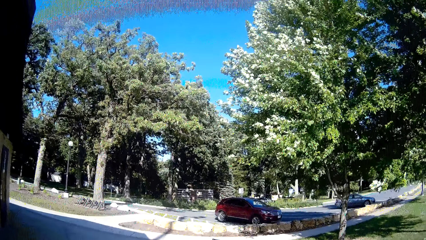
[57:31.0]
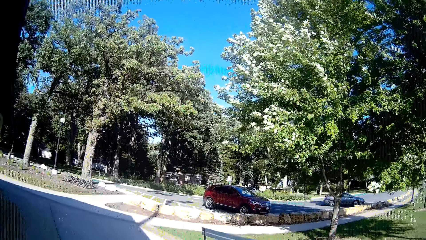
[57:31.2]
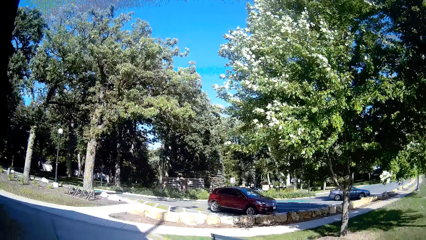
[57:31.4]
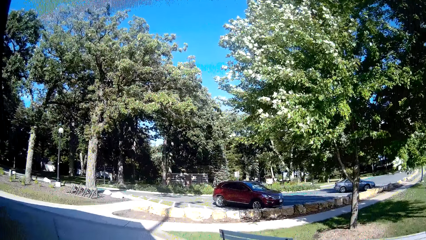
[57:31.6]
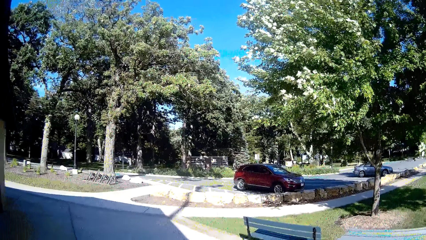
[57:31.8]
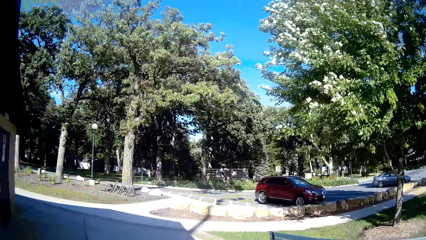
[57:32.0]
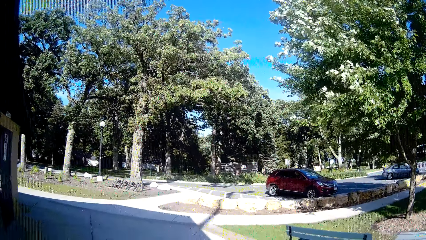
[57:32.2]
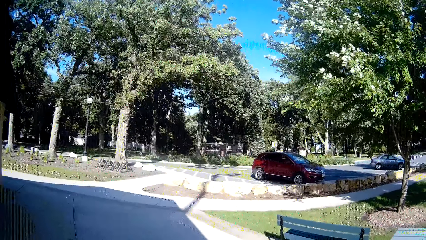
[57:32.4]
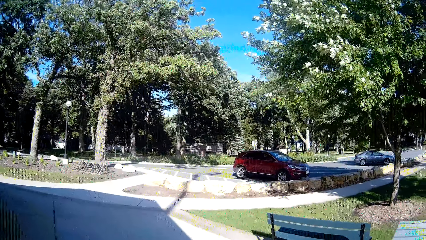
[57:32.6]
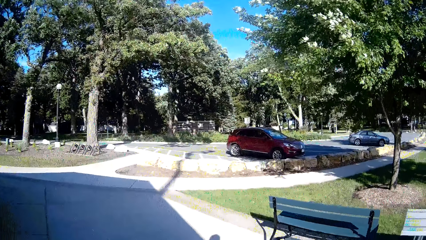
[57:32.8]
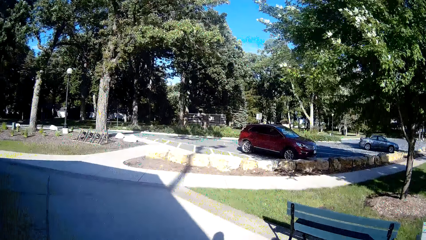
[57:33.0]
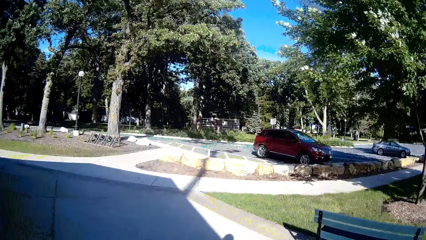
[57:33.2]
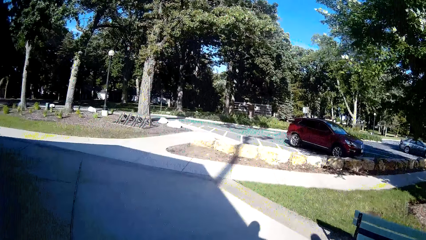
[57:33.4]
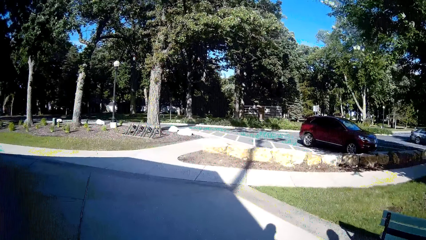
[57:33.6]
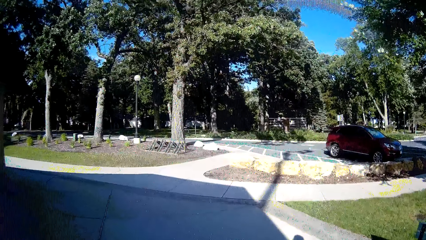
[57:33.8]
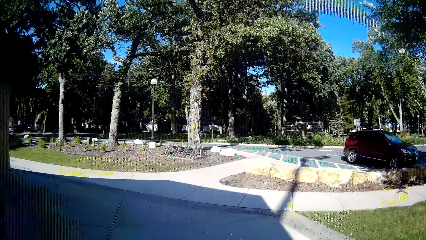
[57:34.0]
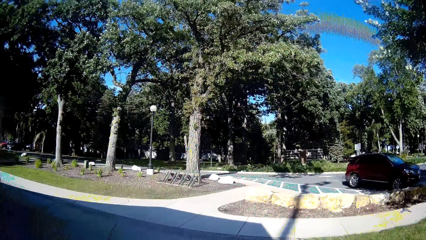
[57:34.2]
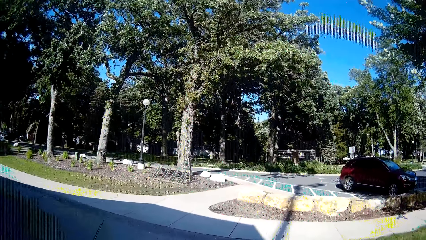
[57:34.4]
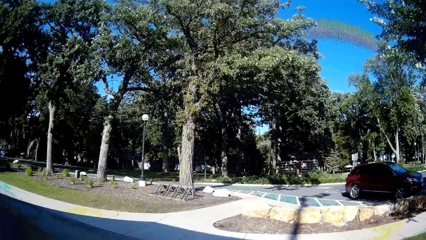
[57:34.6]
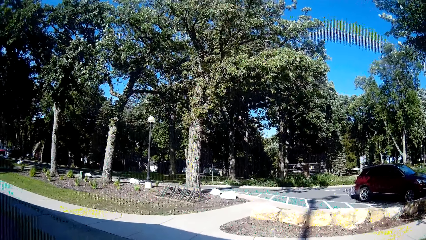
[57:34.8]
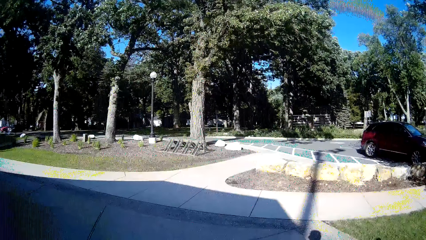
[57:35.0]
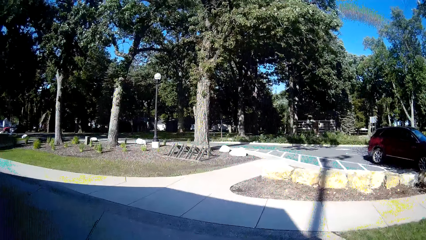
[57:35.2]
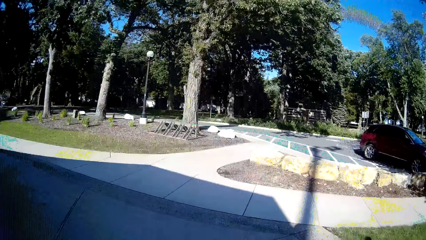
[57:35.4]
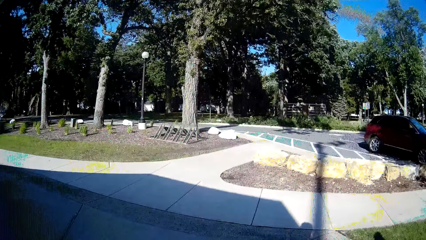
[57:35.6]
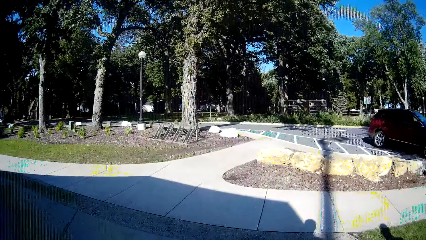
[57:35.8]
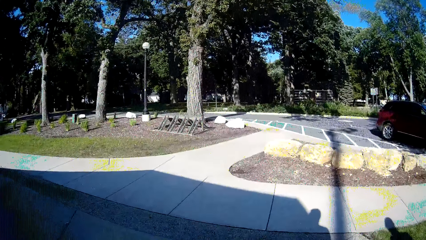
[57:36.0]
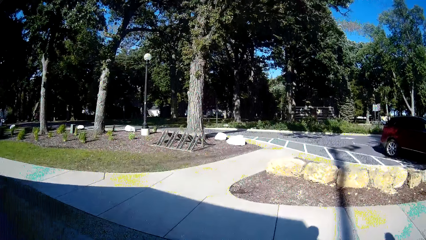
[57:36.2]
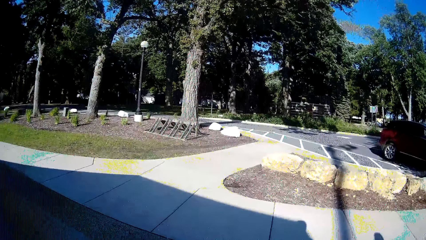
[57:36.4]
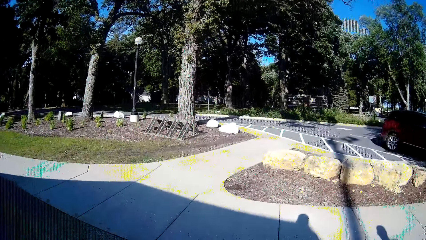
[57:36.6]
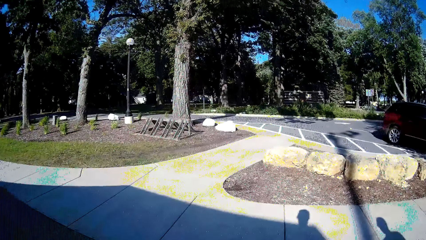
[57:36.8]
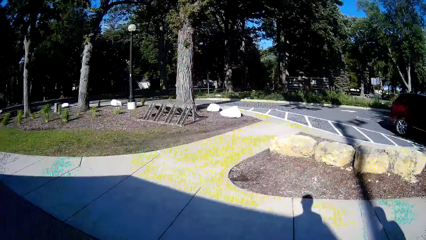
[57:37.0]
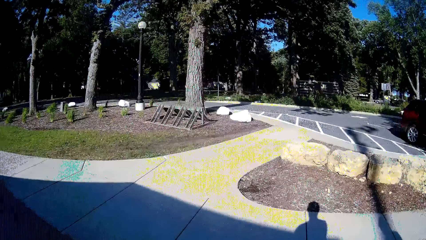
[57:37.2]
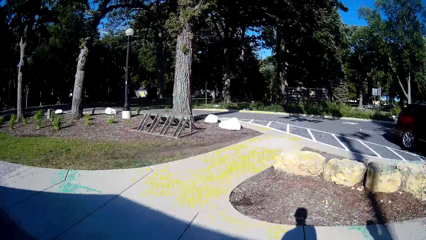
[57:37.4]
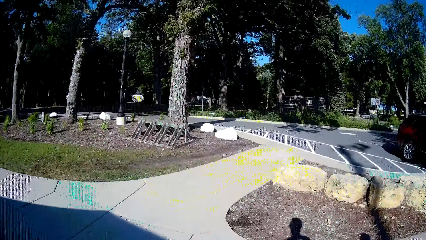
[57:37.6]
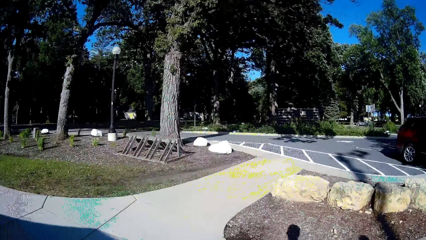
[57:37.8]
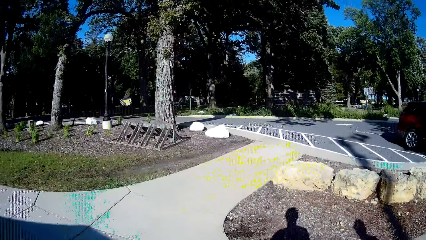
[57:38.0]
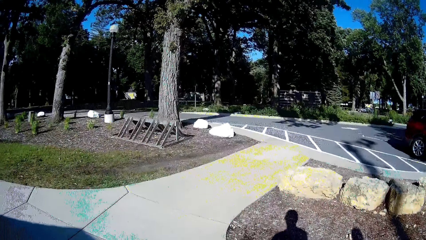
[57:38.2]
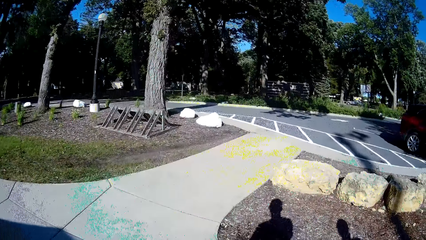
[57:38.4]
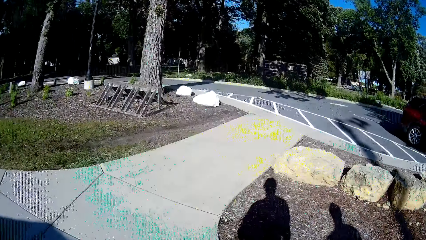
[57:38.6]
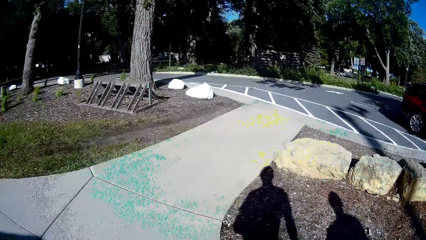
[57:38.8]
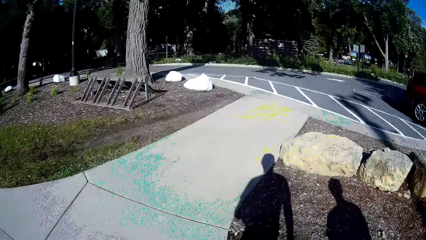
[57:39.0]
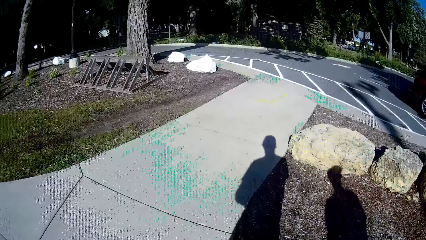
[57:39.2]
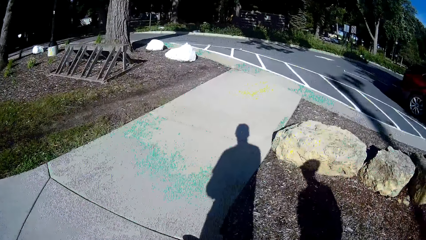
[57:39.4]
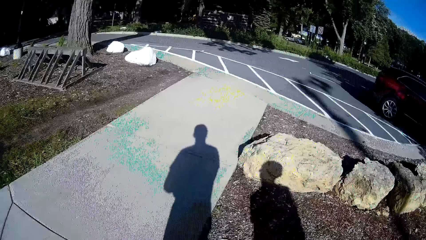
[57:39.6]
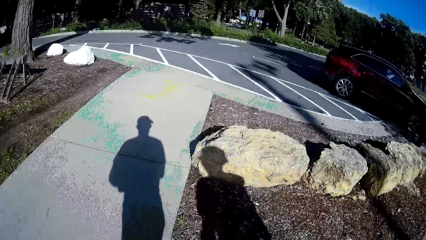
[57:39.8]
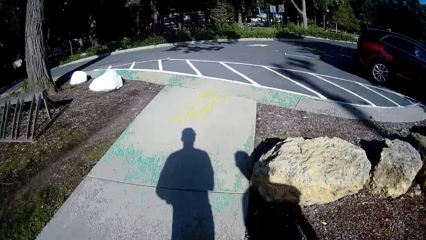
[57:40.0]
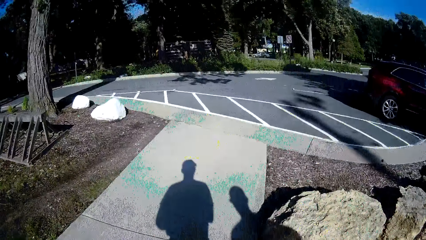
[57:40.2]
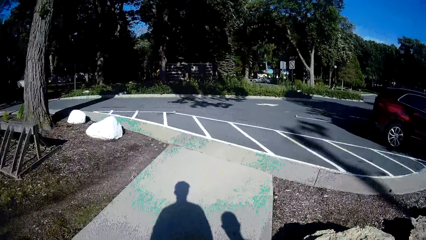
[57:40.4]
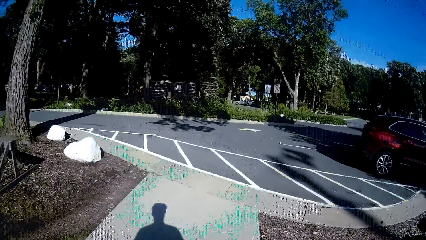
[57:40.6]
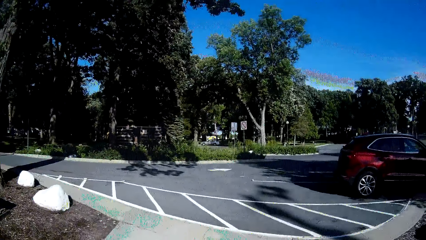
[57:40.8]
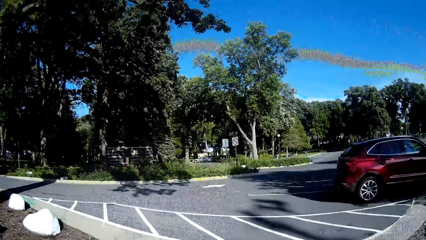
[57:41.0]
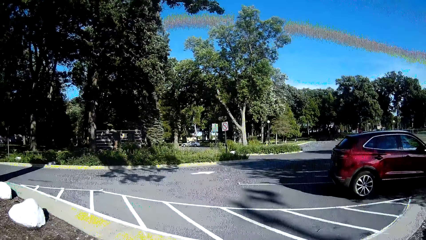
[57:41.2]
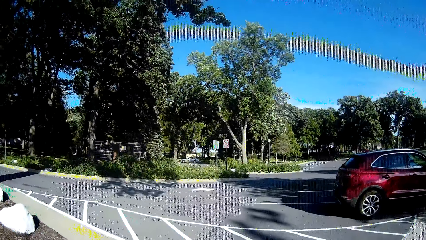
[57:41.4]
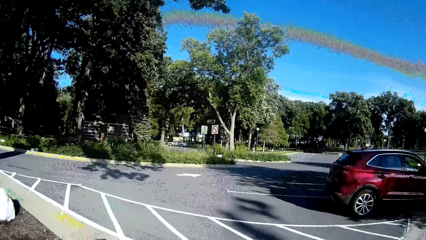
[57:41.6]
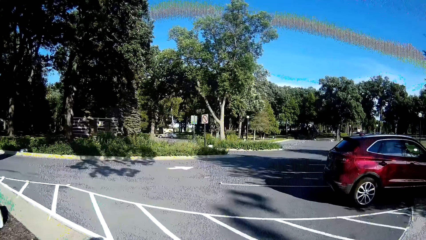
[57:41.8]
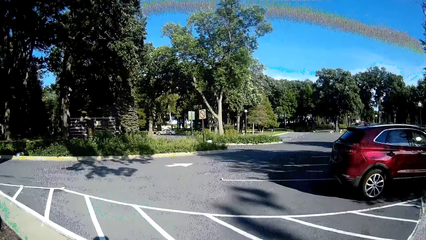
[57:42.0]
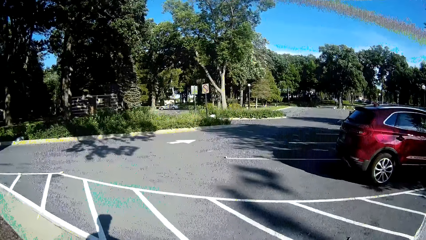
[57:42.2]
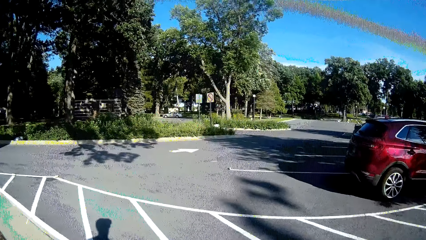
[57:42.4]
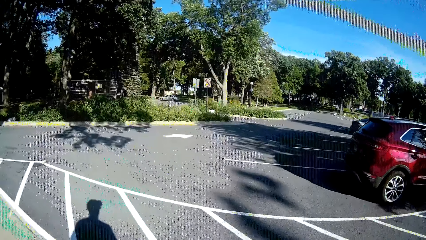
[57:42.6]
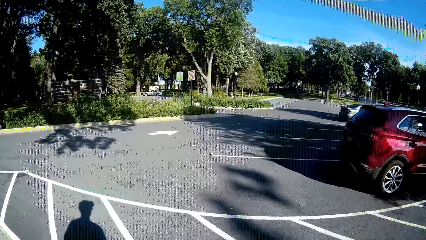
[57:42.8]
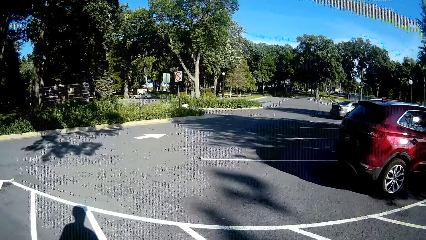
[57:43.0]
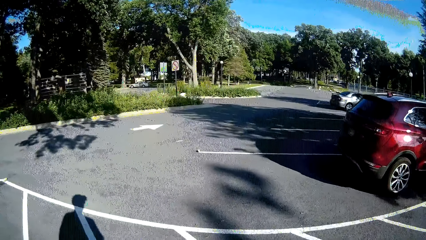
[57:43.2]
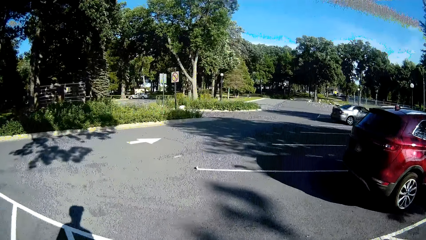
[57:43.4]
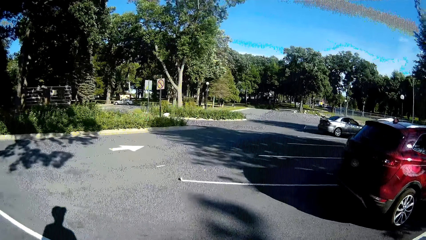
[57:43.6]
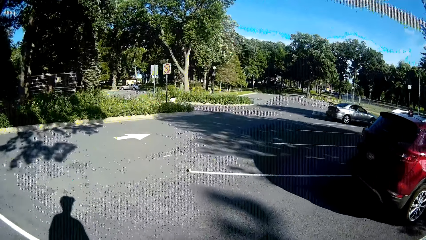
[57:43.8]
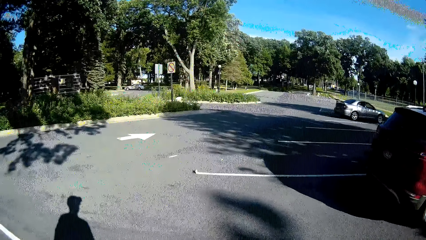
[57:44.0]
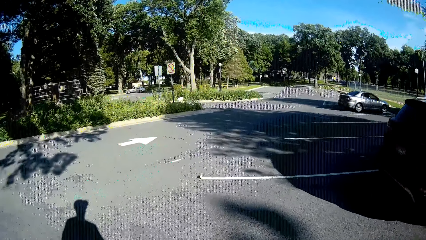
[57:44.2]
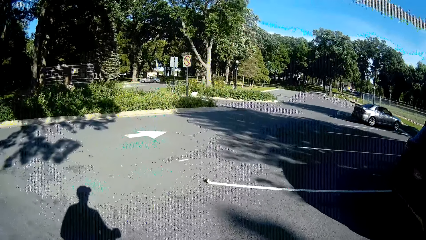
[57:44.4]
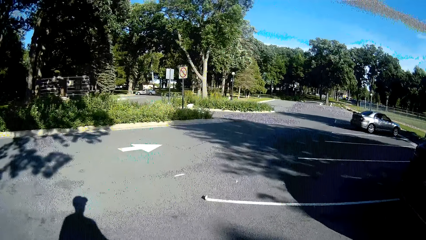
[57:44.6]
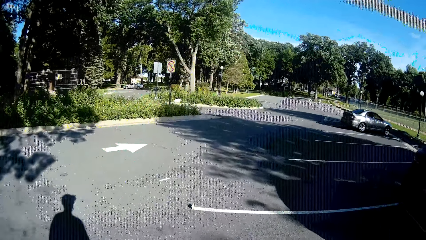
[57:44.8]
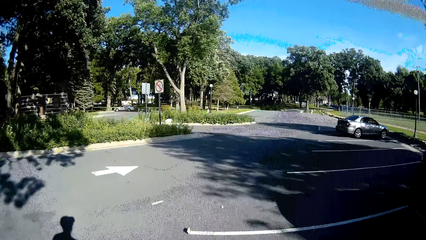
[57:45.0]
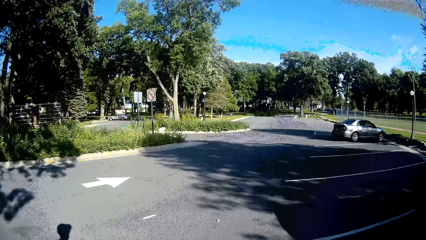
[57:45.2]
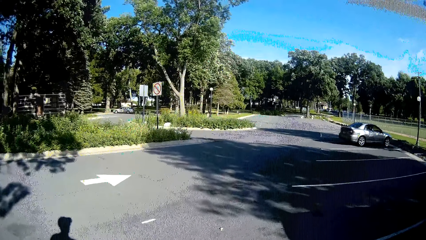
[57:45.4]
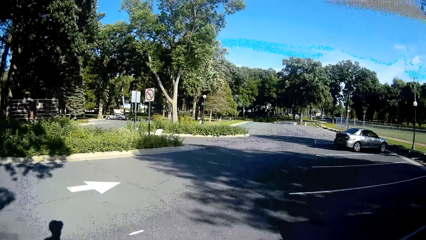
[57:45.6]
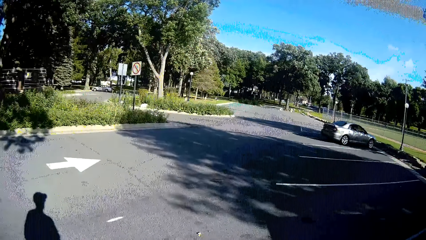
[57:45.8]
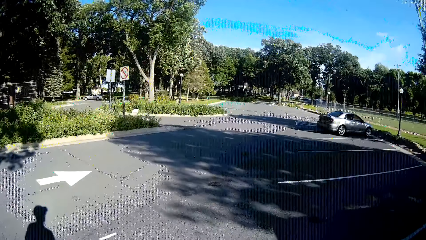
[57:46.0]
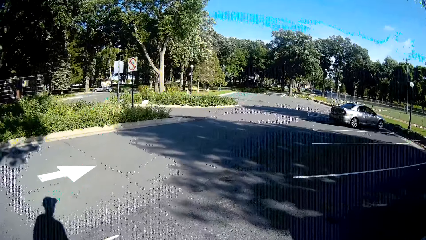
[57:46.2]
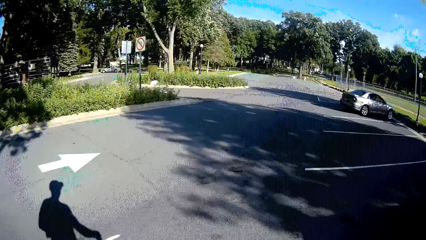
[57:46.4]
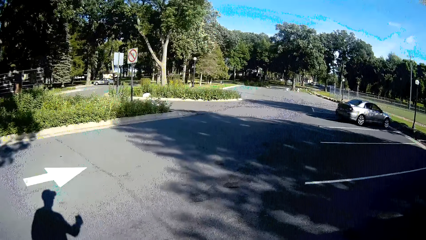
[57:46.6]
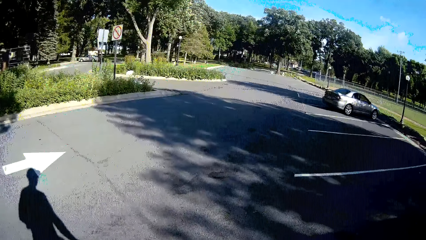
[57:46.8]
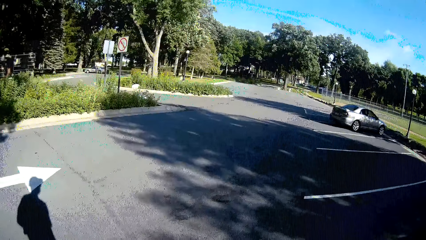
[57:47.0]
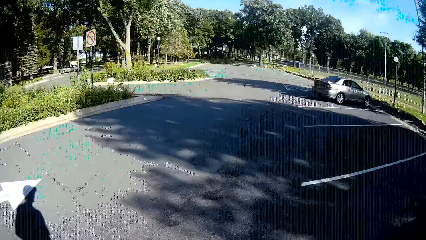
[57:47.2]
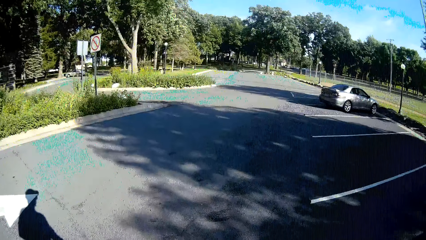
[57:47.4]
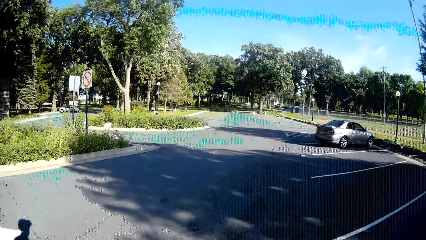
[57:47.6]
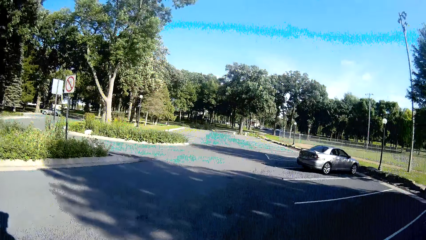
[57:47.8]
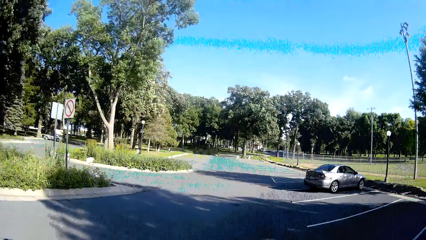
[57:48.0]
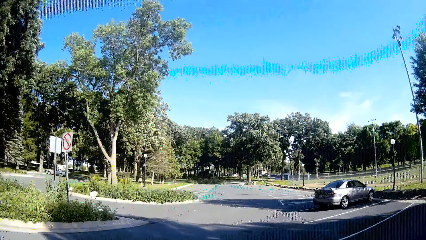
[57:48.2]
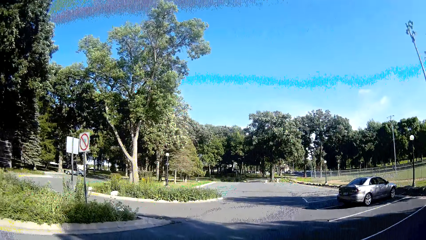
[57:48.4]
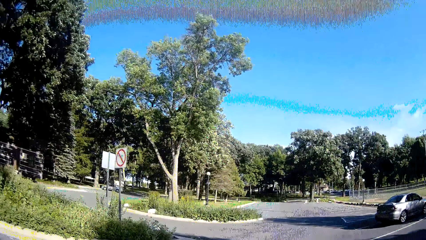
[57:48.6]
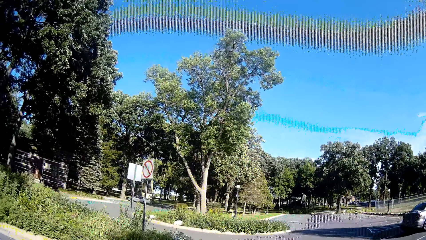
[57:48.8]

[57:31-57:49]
The man talks to the camera wearer. The camera wearer converses with the man. They respond to the man. The man talks to the camera wearer. The camera wearer responds to the man.
